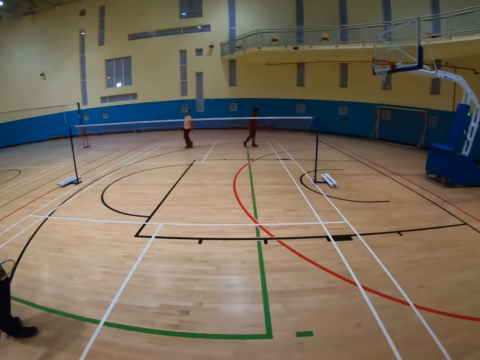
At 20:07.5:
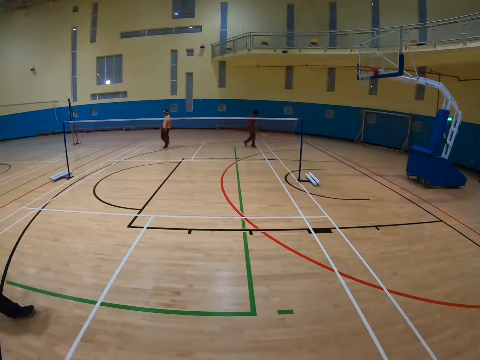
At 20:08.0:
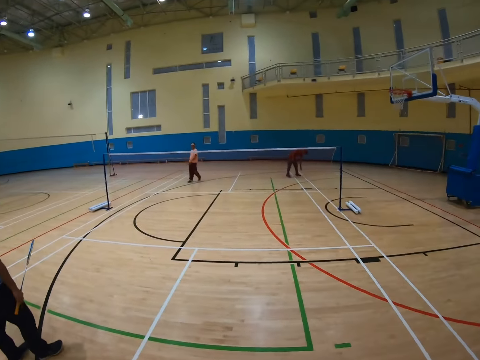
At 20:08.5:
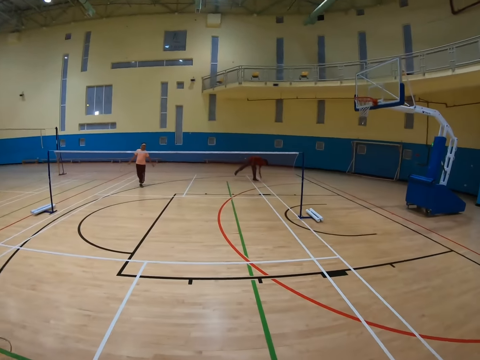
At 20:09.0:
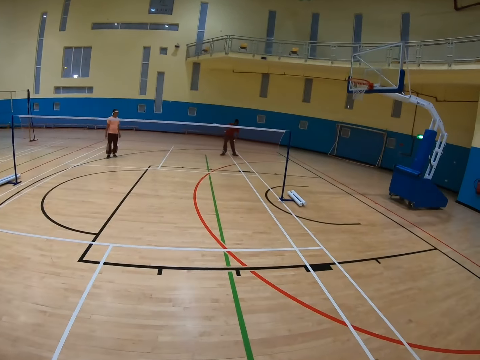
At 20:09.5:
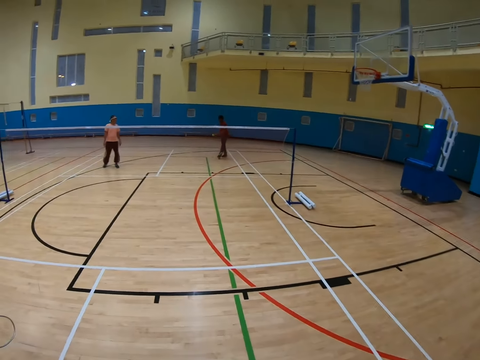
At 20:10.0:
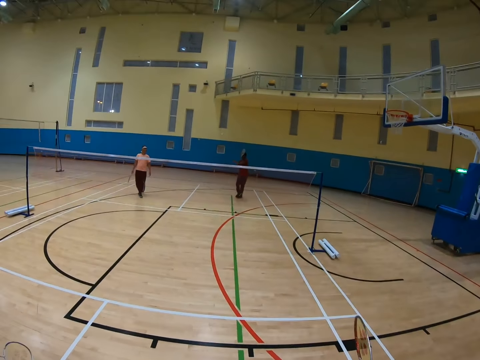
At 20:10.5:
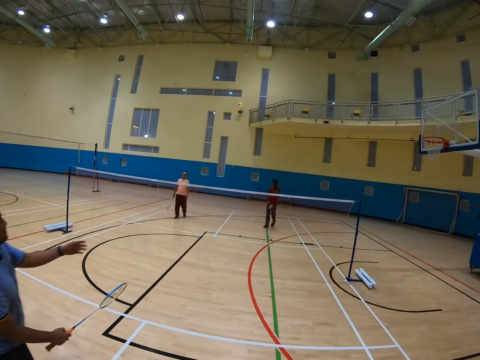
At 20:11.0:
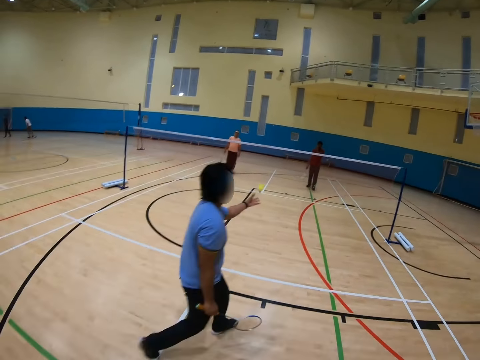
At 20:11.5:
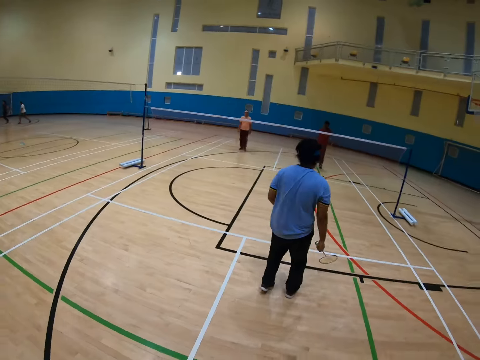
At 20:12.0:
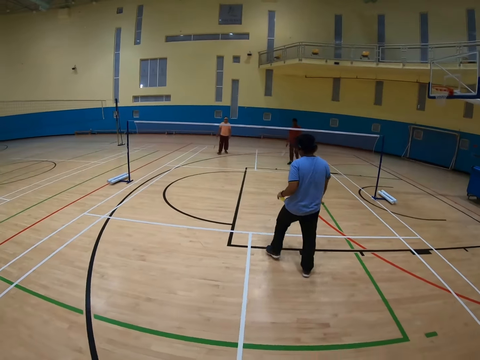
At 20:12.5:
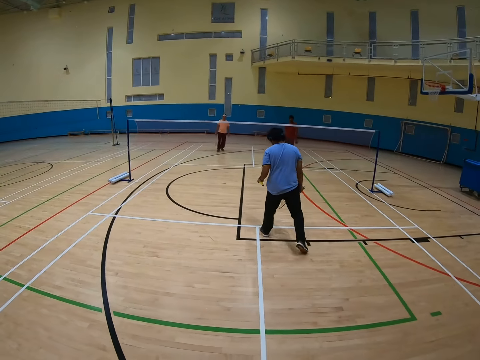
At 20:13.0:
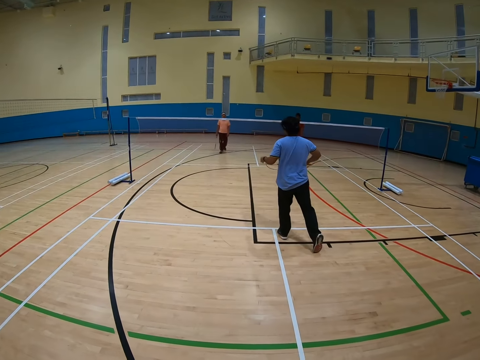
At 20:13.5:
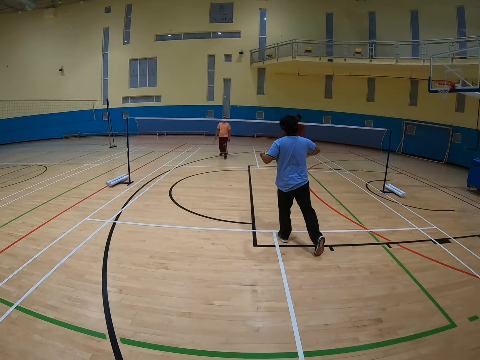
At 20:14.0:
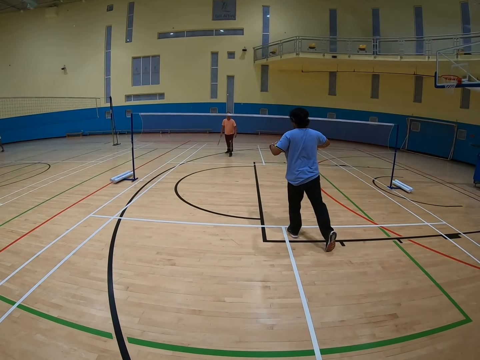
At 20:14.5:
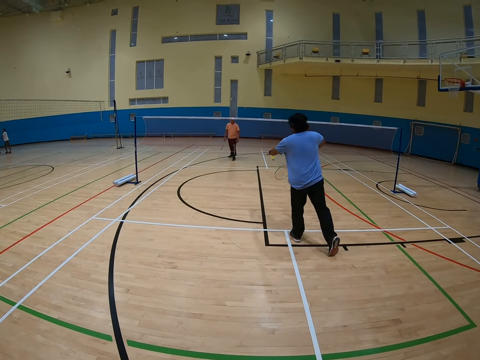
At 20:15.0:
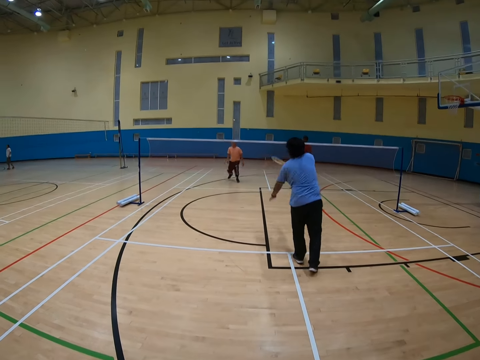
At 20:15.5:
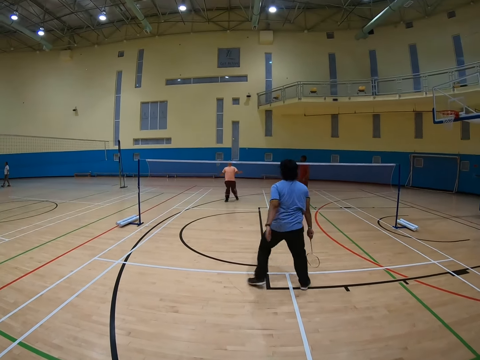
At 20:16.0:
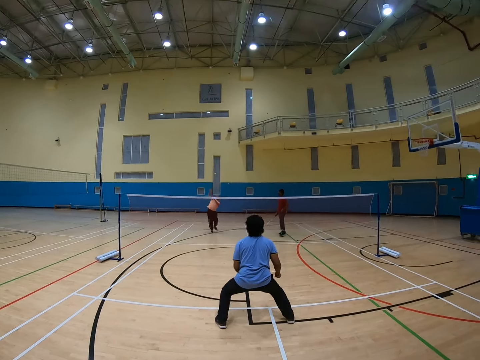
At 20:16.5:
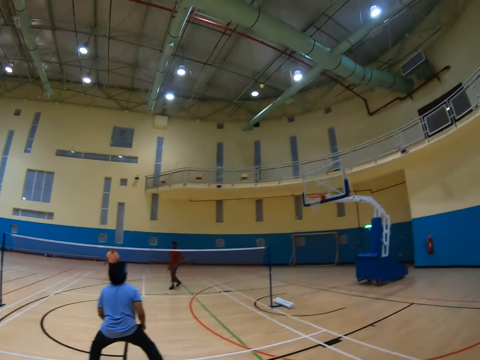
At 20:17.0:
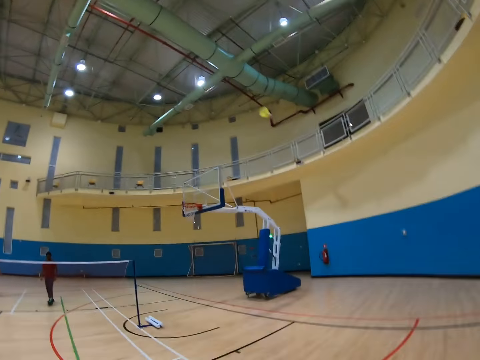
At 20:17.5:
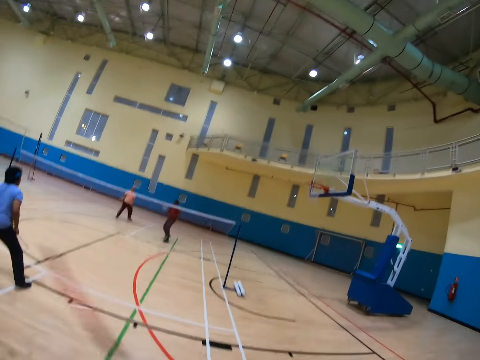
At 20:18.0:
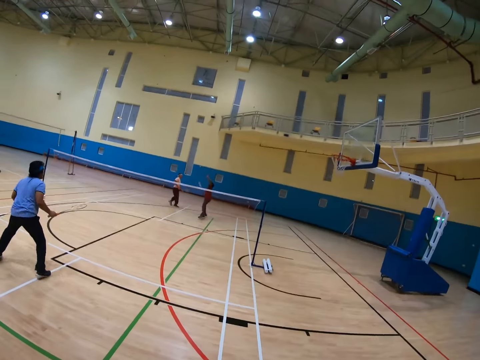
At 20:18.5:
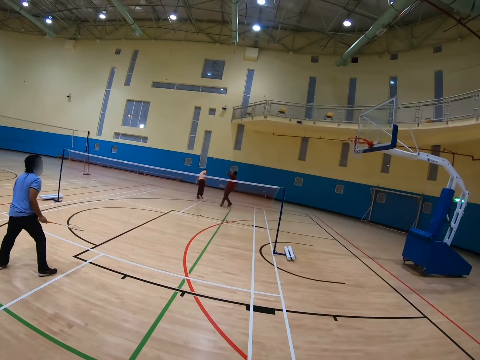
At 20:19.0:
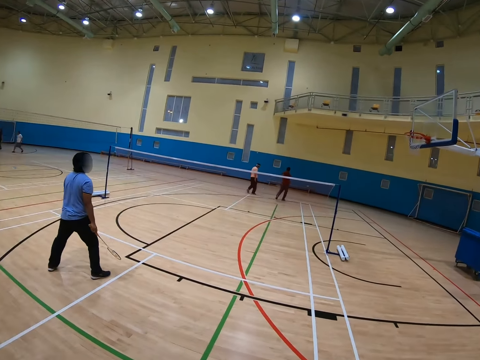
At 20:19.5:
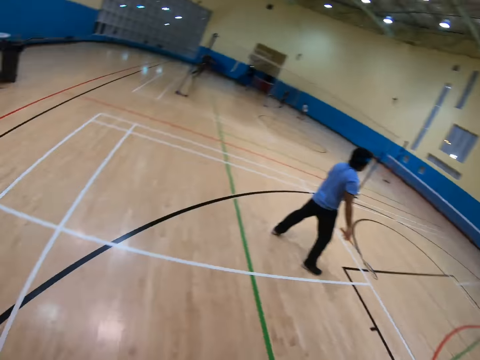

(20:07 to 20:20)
A man picks up a badminton shuttlecock and hits the badminton shuttlecock. Another man catches the shuttlecock and hits the shuttlecock. A third man hits the shuttlecock.

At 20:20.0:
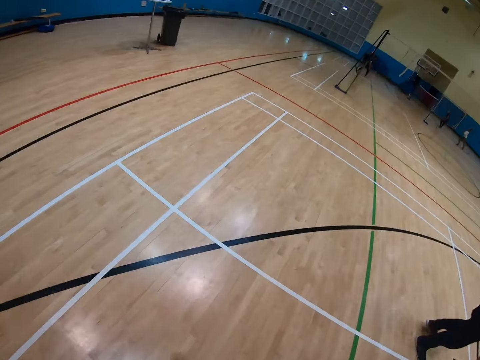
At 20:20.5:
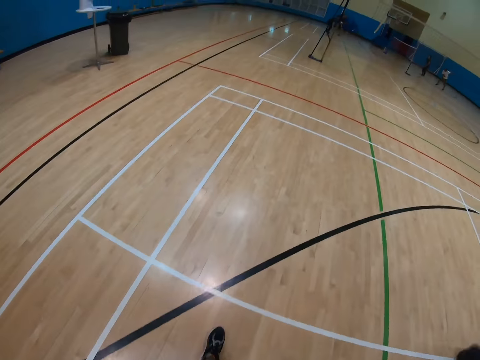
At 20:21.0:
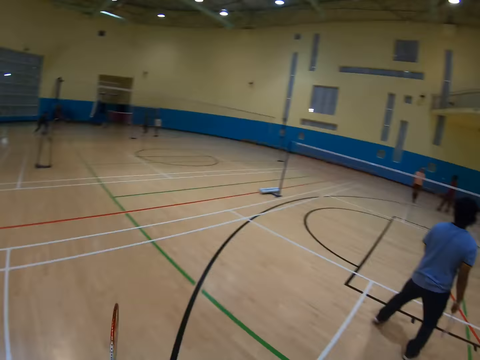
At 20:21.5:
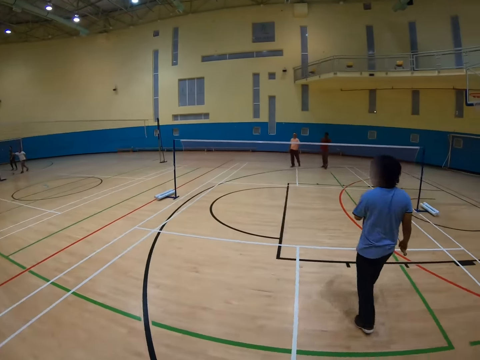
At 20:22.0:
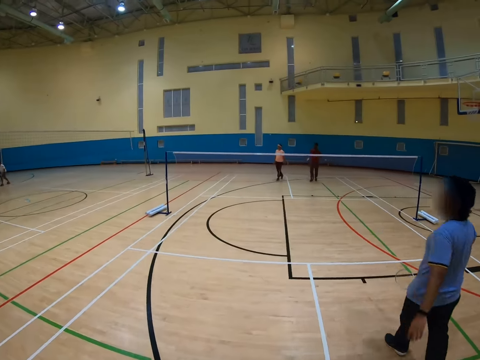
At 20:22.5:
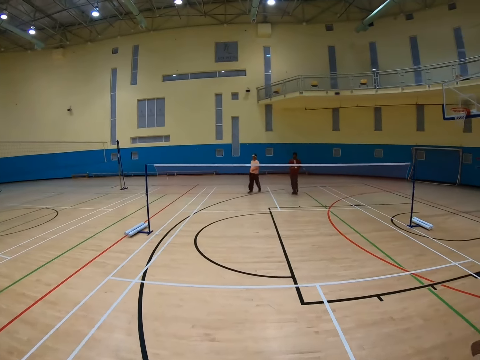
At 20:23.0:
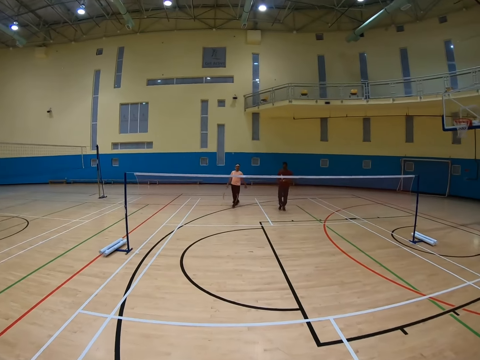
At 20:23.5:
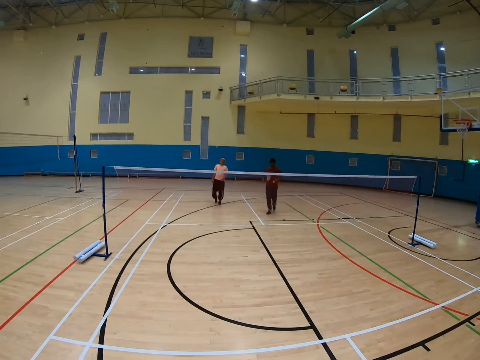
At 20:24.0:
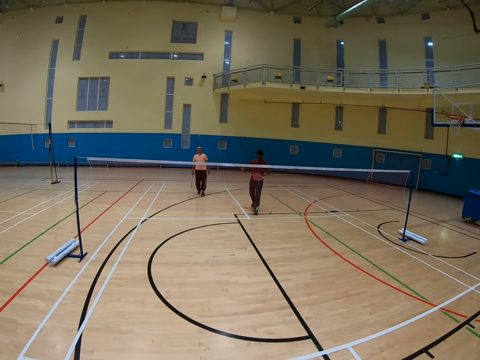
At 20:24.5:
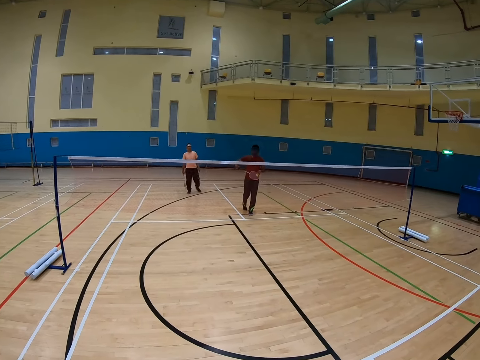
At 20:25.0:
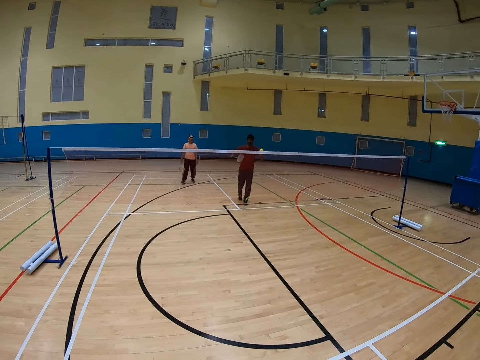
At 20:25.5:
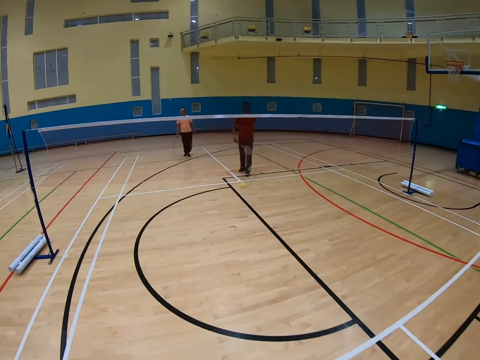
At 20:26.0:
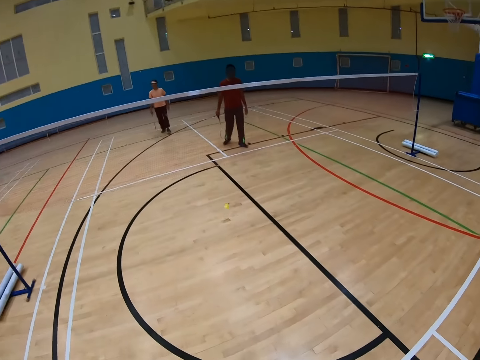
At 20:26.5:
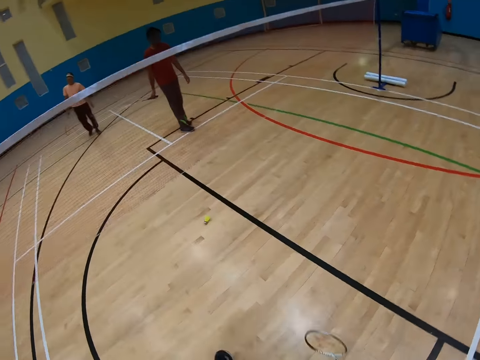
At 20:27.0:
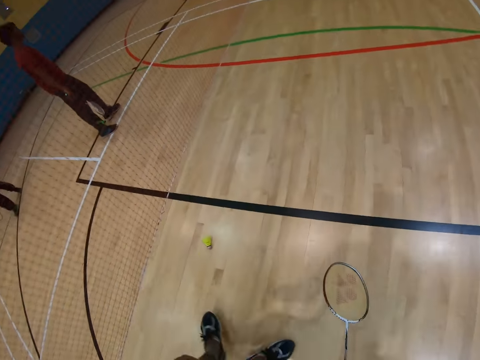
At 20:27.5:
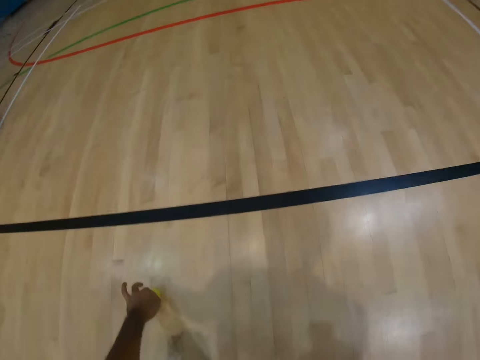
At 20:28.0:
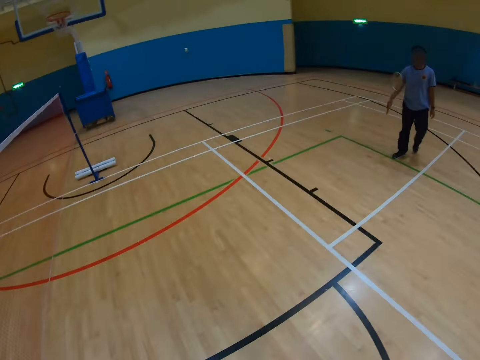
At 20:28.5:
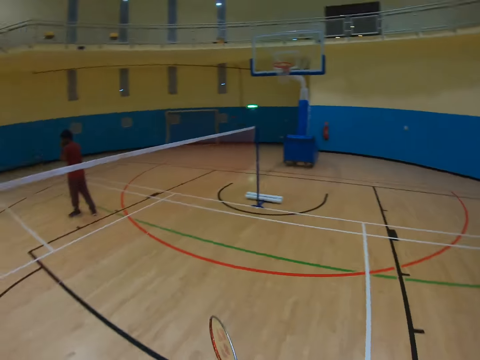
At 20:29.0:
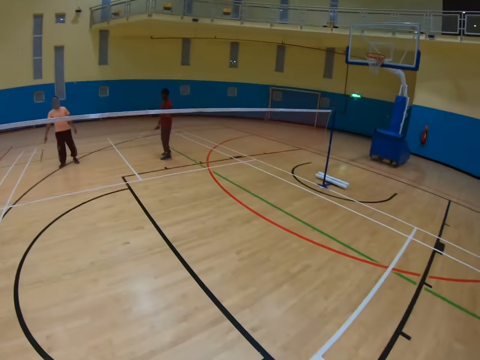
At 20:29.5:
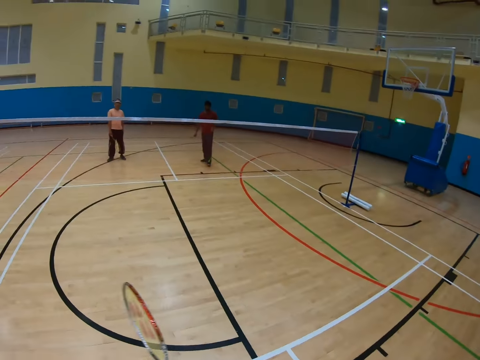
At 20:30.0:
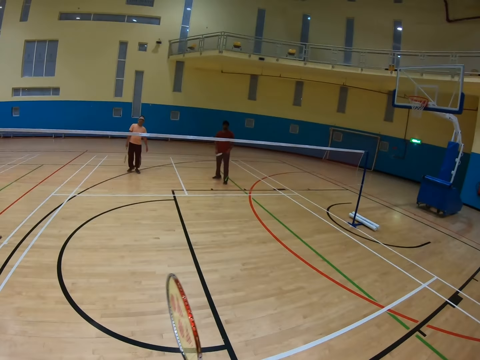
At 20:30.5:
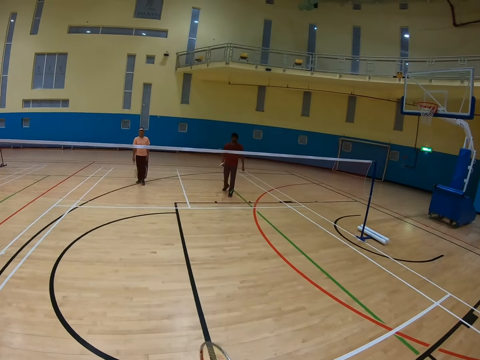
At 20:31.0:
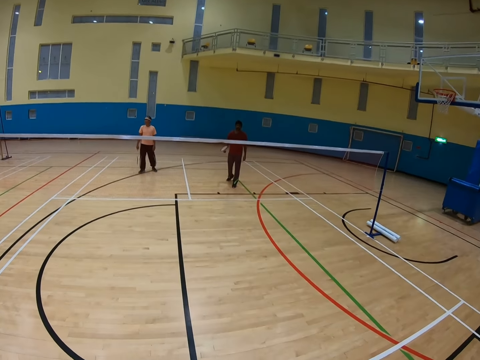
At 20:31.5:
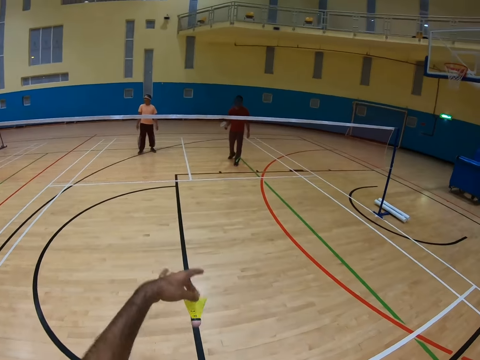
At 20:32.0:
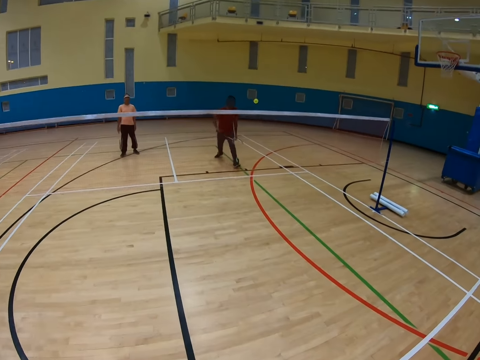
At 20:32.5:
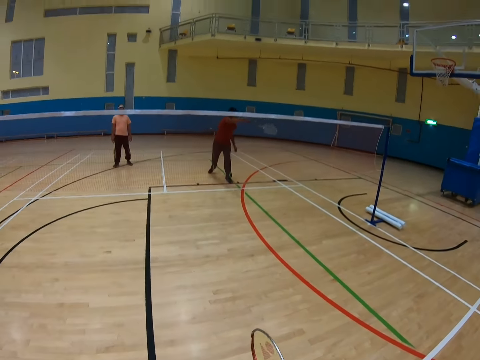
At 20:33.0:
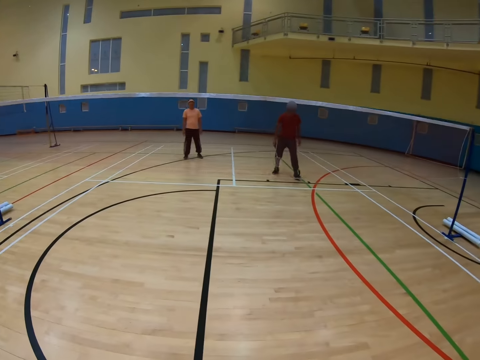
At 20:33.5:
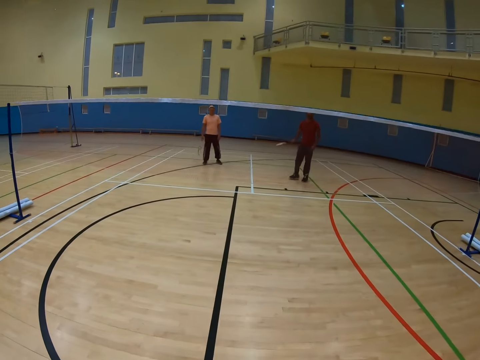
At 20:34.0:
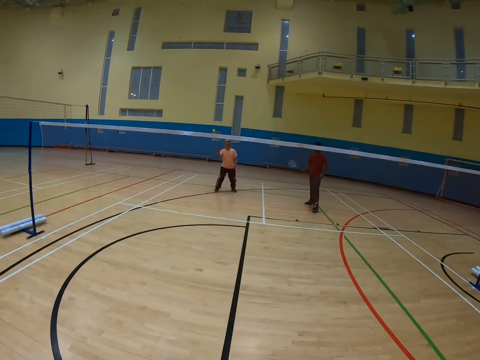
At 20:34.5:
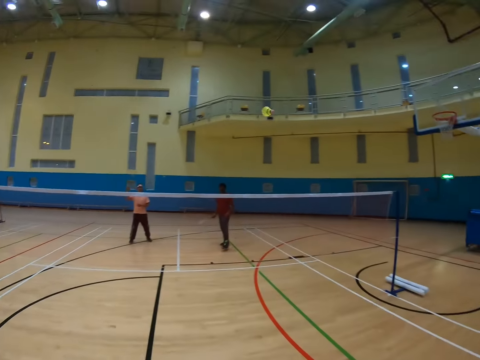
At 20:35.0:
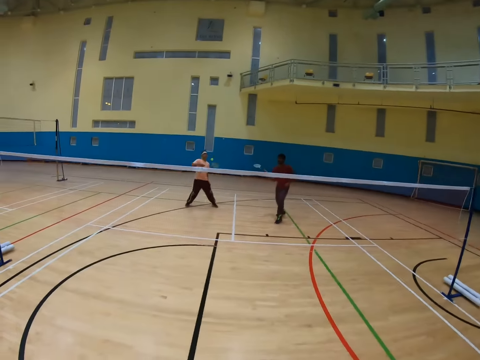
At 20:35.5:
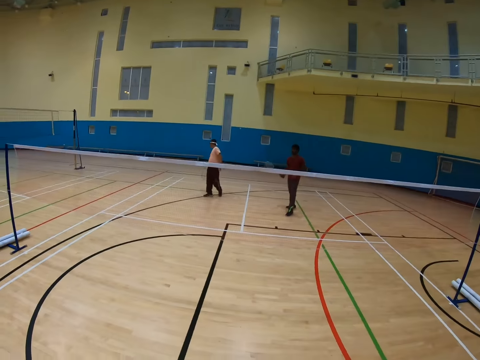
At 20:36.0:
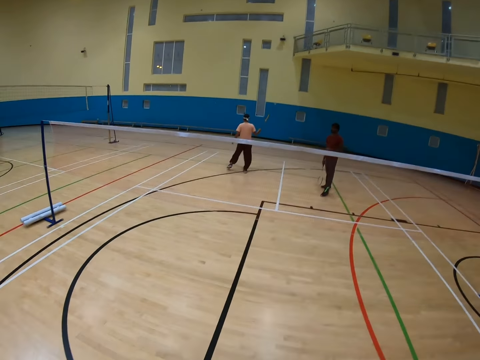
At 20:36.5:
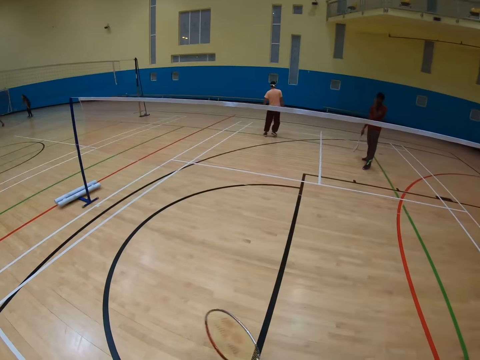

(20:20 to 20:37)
The camera wearer walks in a badminton court. A man walks in the badminton court. Another man walks in the badminton court. The first man hits a badminton shuttlecock. The camera wearer picks up the shuttlecock. They hit the shuttlecock. They play badminton. The first man hits the badminton shuttlecock. The other man hits the shuttlecock. The camera wearer hits the shuttlecock. The other man hits the badminton shuttlecock.
